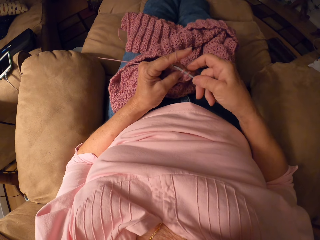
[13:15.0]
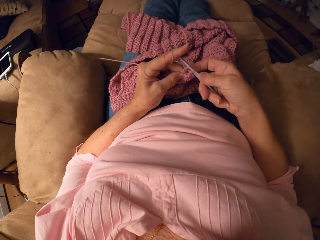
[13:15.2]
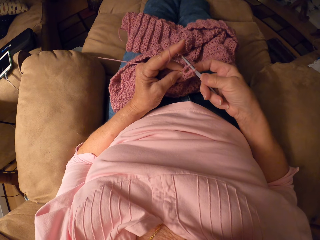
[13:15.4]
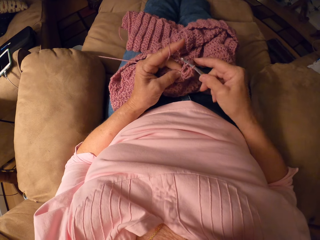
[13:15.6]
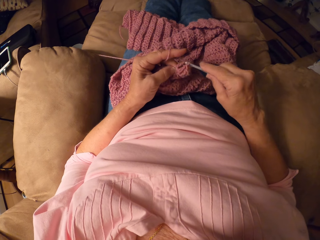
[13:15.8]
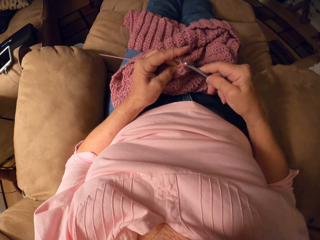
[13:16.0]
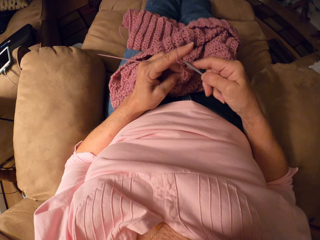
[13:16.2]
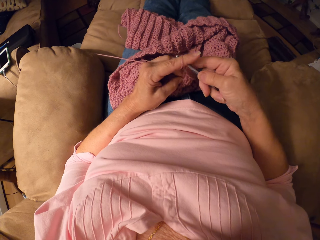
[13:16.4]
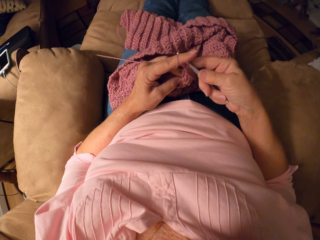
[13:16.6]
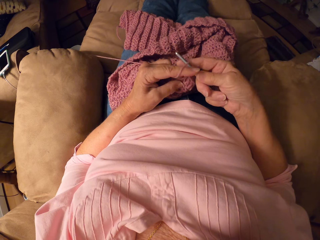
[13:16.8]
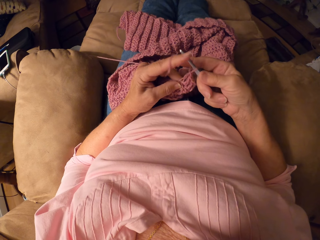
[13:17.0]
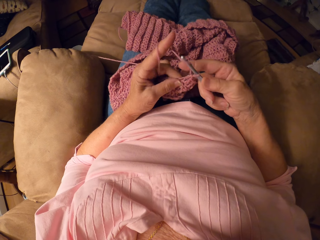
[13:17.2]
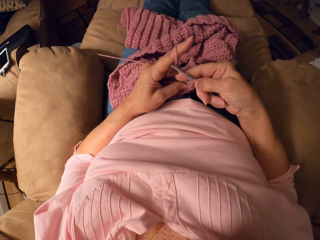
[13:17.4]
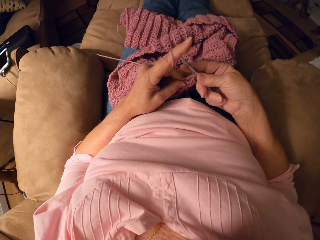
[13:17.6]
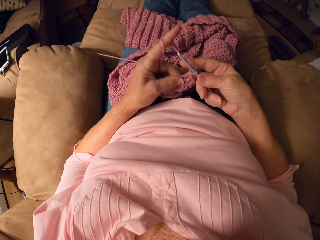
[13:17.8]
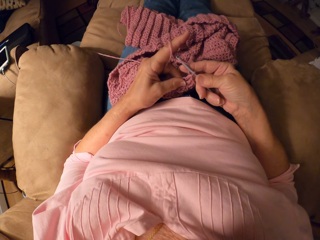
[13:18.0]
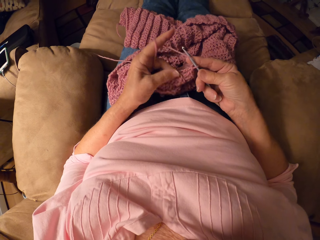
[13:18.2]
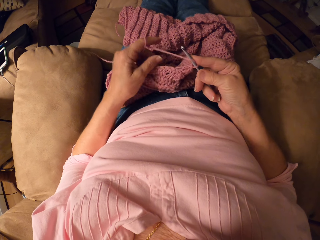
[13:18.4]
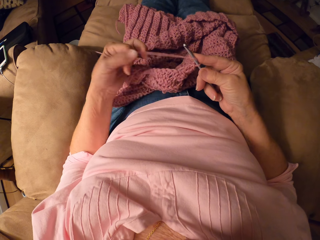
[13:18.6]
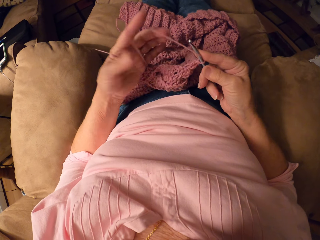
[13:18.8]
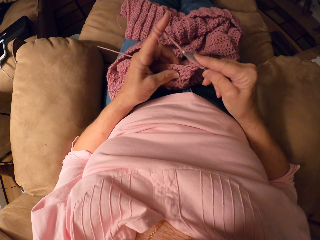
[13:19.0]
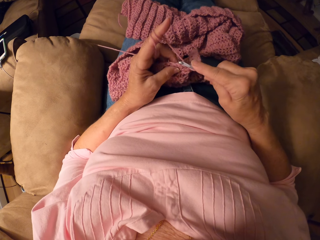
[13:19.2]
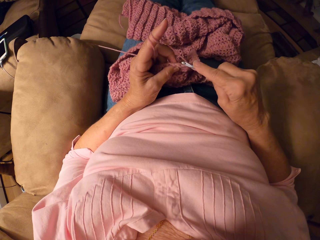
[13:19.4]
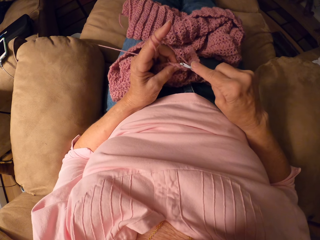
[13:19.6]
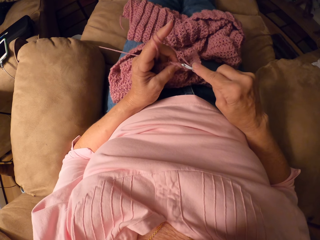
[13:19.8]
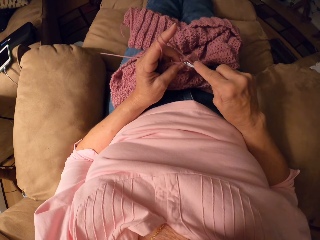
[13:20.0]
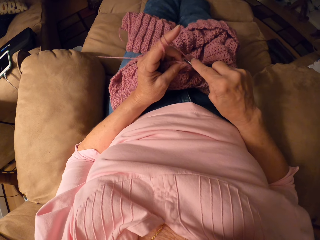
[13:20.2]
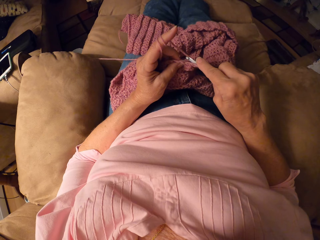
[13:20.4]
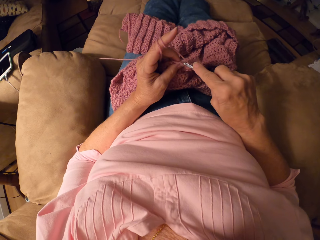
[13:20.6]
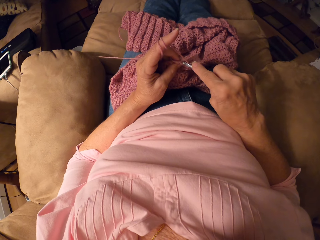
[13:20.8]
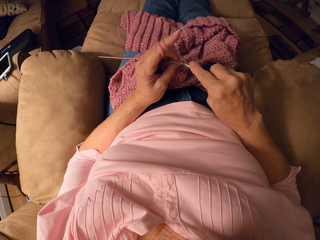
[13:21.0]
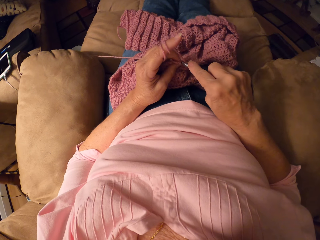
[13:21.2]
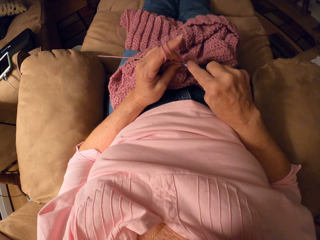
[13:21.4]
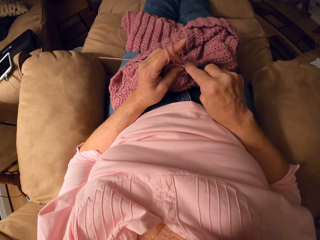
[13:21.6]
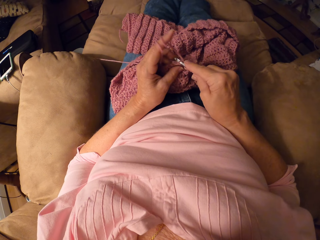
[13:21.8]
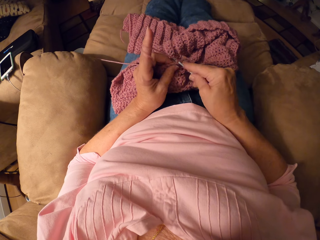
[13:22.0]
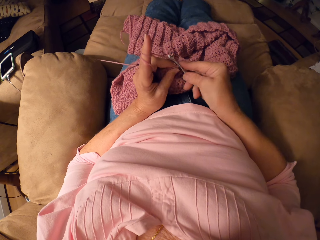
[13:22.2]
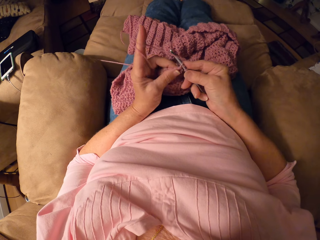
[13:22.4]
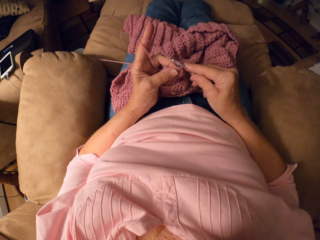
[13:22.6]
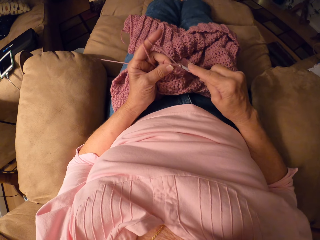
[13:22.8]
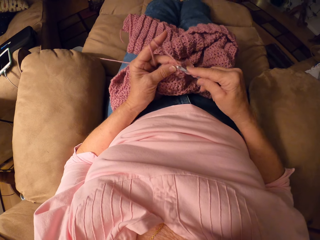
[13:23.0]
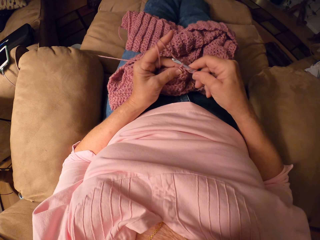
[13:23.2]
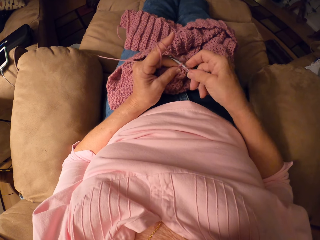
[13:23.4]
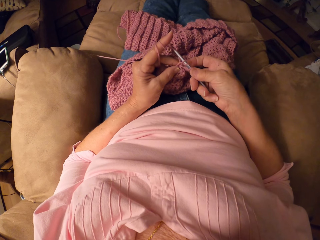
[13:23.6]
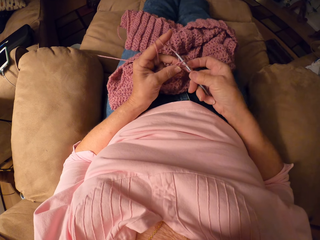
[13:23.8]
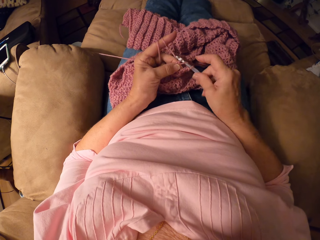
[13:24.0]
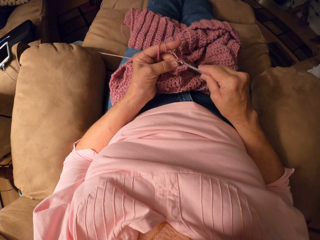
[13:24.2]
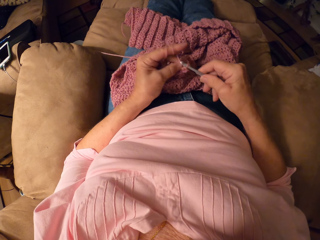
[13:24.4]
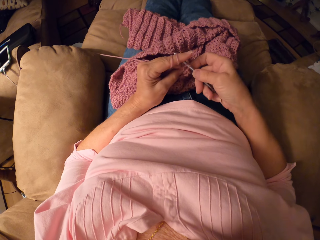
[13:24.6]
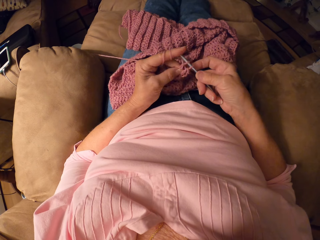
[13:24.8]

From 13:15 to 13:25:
The camera wearer rolls yarn around her finger. She crochets with the crochet hook.

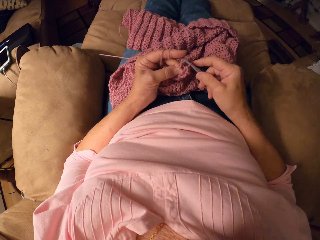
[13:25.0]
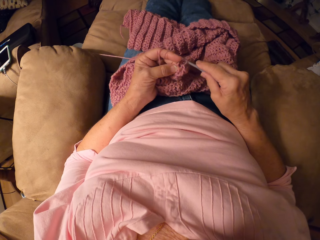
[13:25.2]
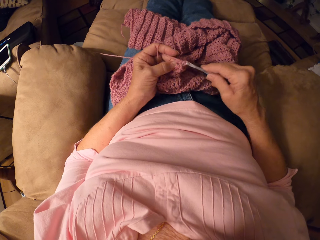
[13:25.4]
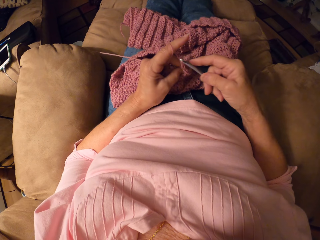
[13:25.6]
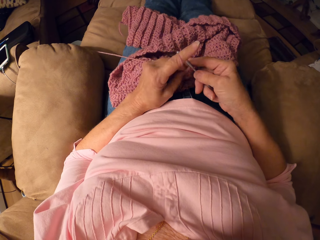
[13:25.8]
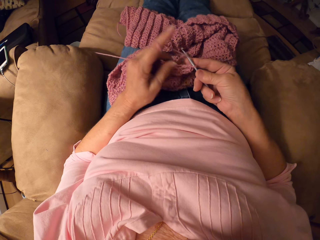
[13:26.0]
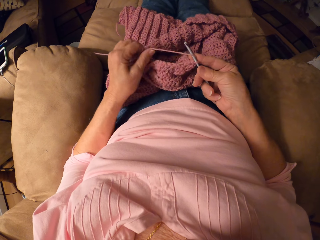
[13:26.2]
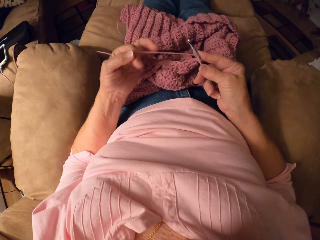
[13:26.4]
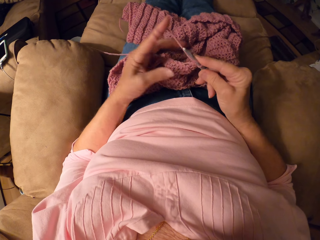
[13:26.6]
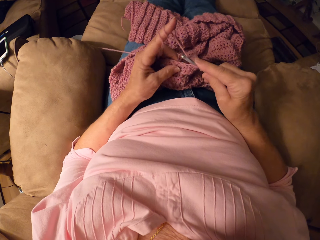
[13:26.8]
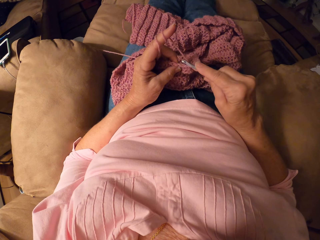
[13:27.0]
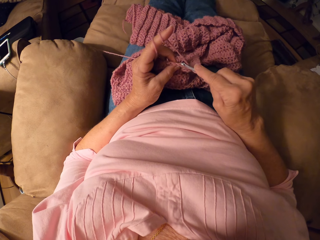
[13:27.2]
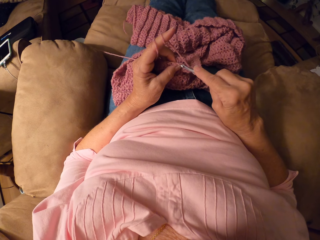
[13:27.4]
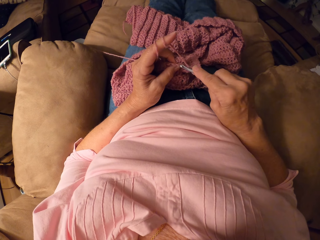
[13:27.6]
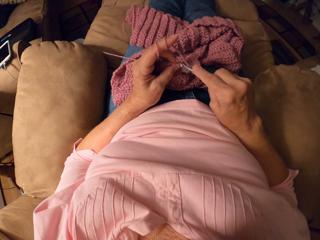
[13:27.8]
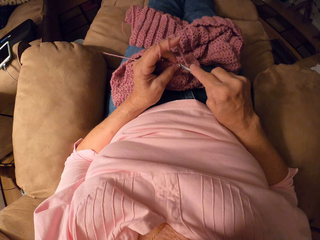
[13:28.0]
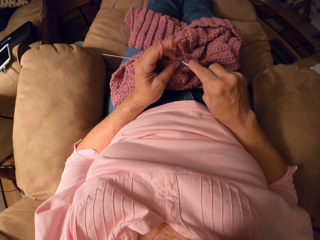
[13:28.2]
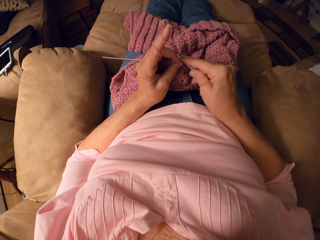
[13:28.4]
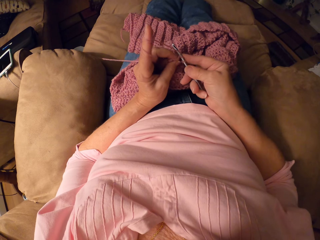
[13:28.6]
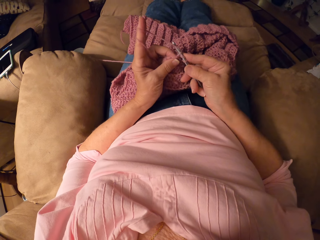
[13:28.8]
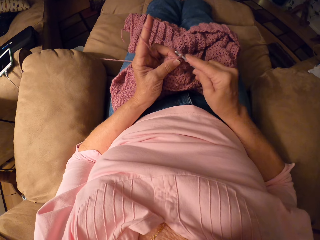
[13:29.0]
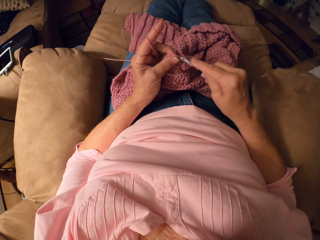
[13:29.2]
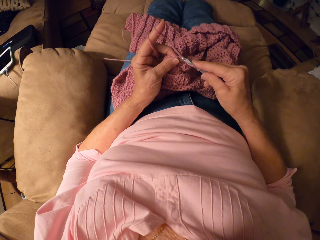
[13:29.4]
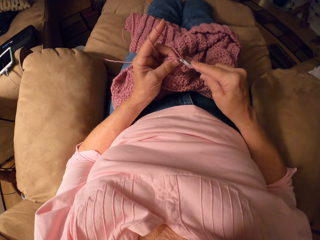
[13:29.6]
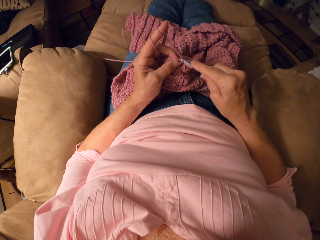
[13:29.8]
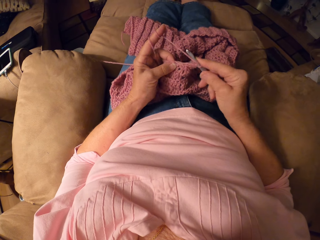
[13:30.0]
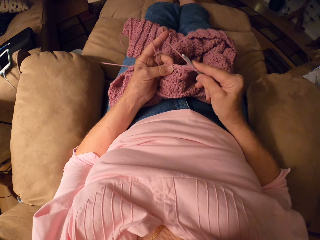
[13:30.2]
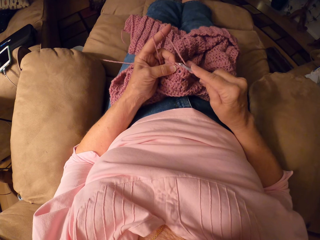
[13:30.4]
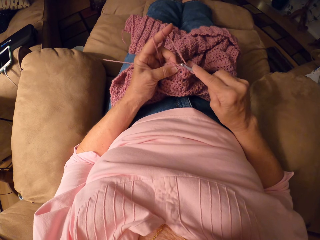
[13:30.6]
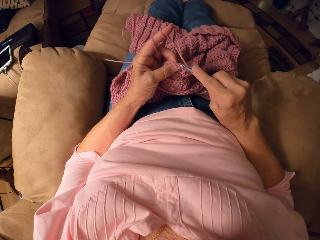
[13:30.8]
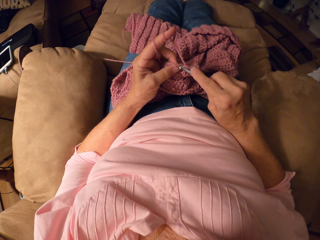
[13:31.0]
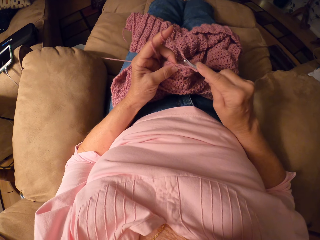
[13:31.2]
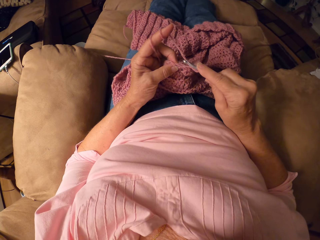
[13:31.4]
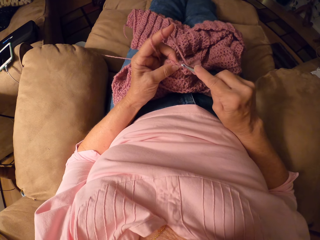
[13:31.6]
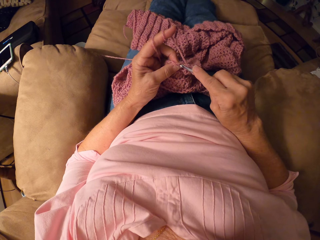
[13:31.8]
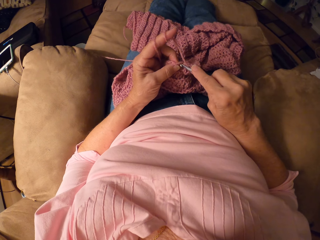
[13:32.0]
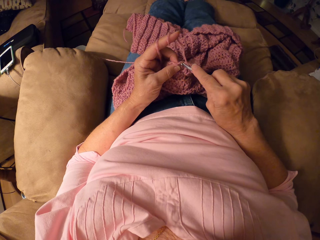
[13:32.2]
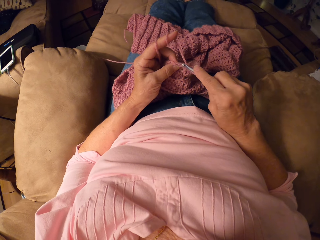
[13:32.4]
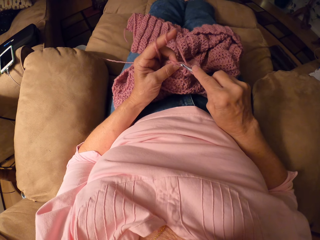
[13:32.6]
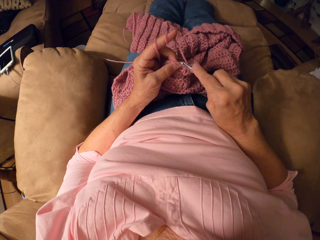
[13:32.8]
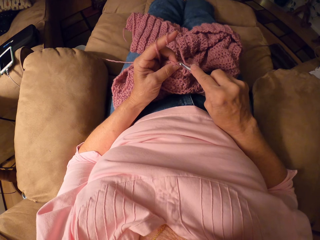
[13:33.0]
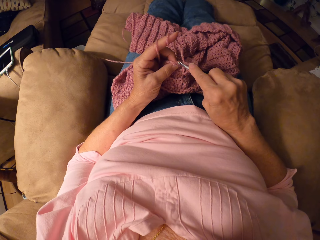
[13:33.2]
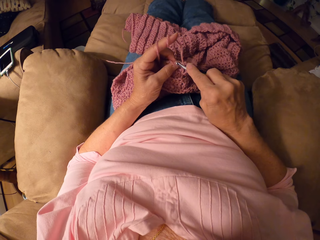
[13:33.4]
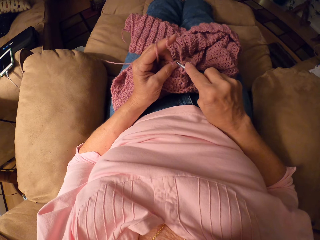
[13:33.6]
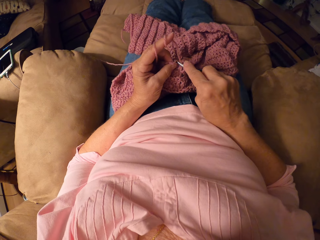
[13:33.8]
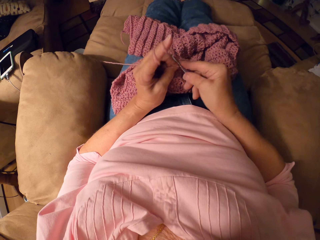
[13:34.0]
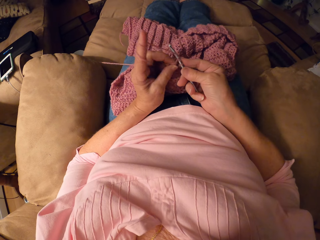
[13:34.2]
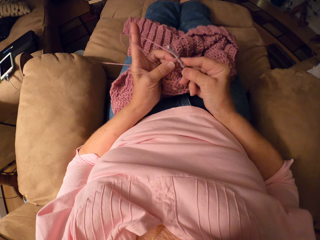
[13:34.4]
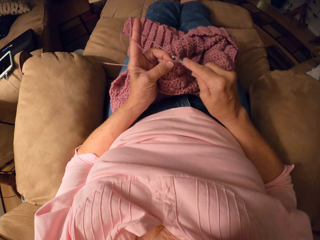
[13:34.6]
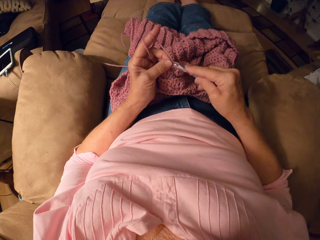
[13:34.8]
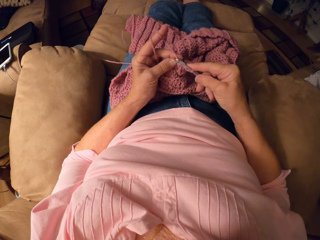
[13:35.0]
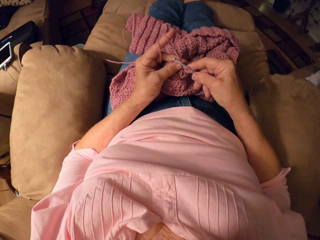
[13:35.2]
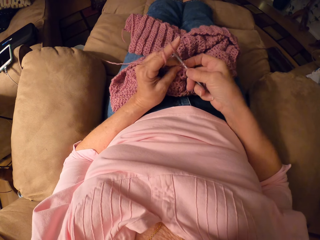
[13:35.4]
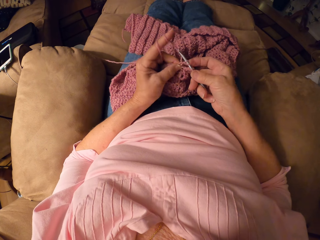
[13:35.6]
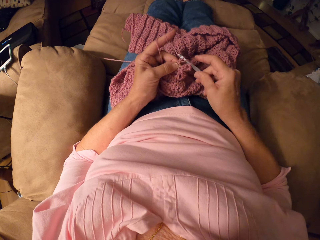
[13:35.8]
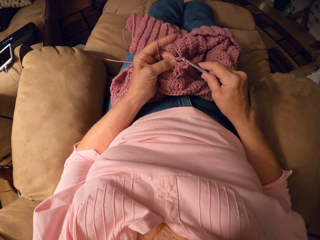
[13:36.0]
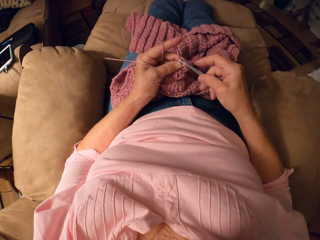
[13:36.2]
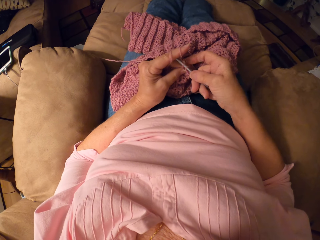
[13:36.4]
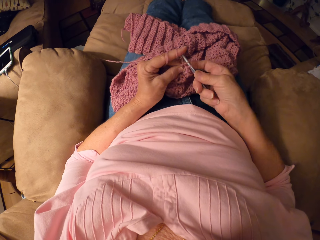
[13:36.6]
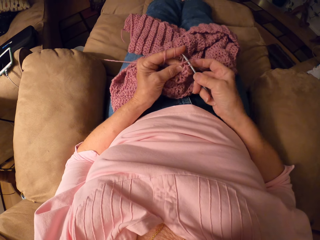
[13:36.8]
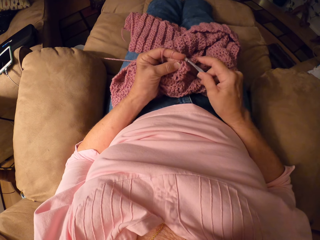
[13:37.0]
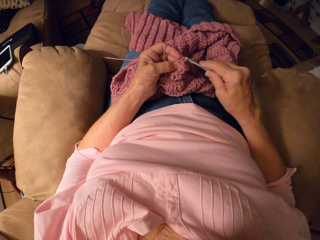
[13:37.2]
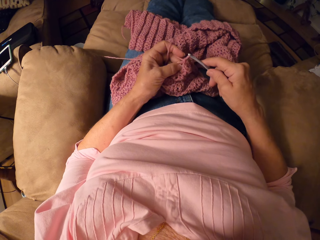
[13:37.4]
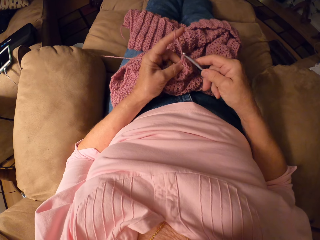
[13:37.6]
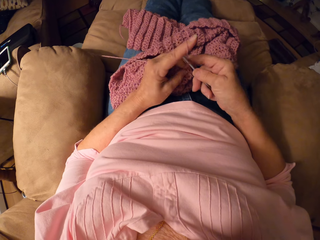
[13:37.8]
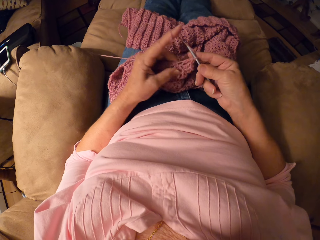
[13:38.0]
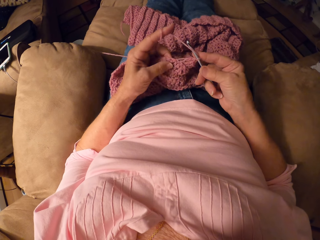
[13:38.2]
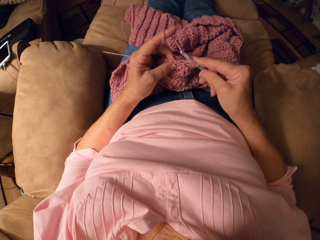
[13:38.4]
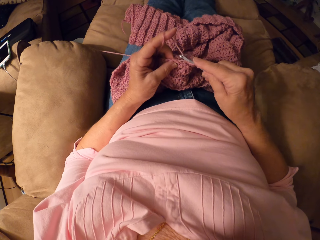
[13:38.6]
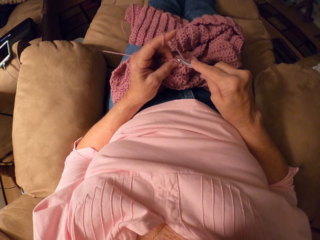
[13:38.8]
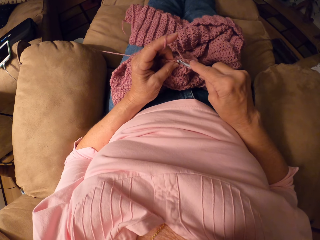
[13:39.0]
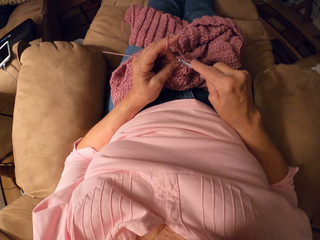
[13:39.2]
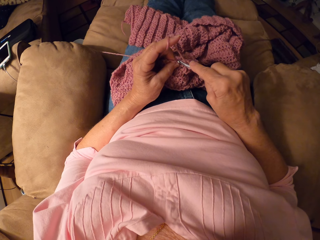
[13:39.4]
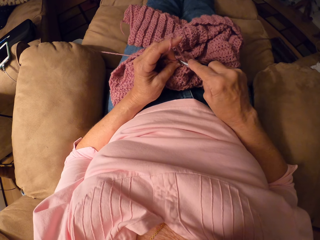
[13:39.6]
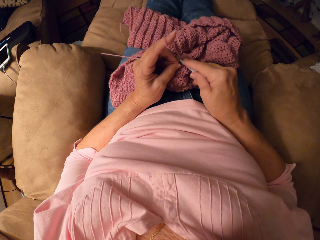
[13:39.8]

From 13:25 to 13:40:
The camera wearer rolls yarn around her finger. She crochets with the crochet hook.
